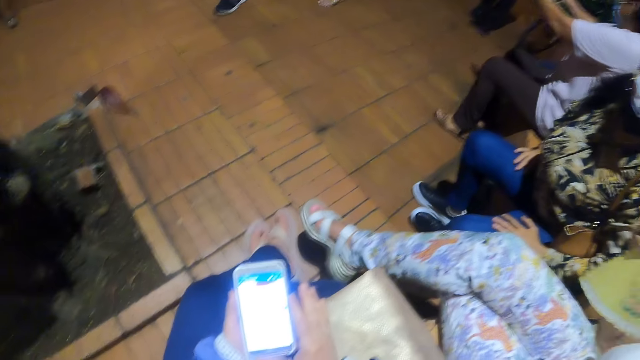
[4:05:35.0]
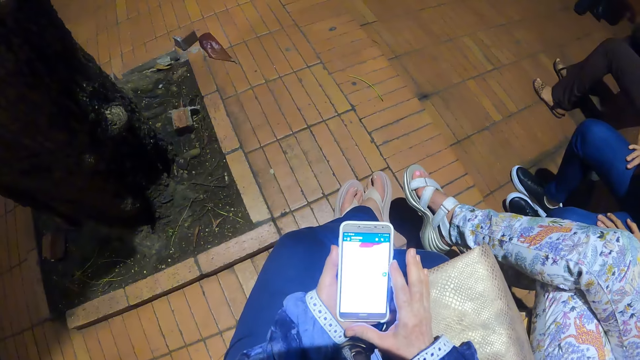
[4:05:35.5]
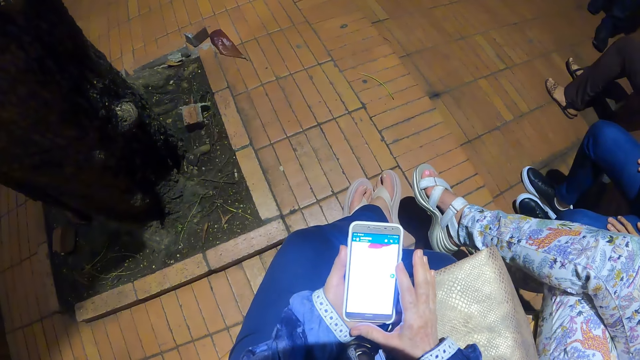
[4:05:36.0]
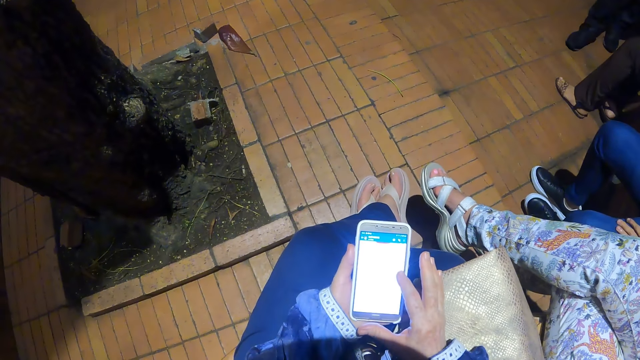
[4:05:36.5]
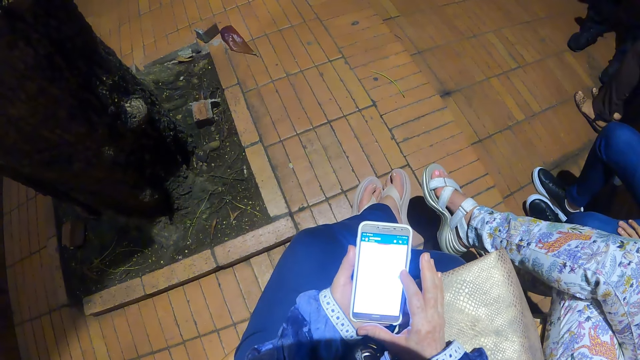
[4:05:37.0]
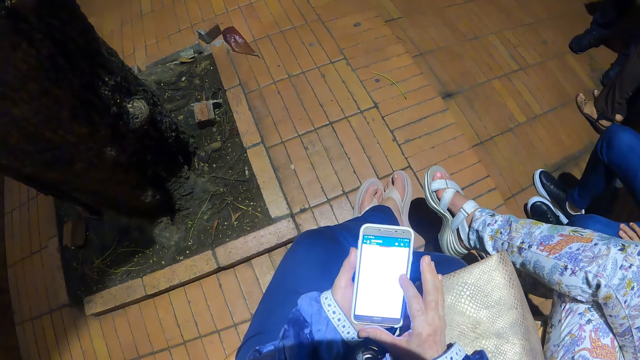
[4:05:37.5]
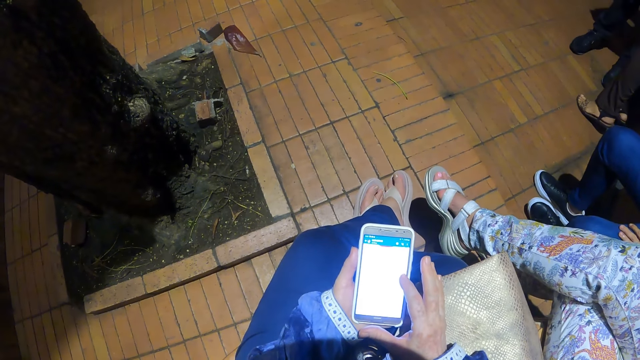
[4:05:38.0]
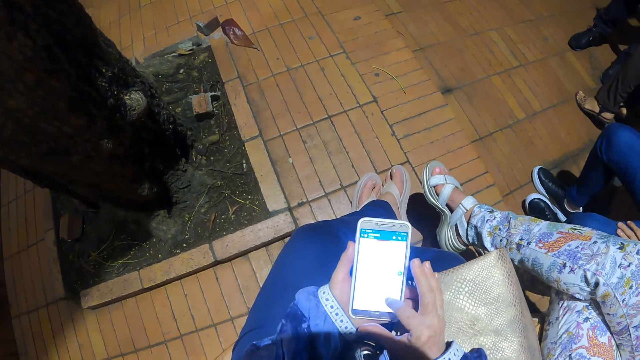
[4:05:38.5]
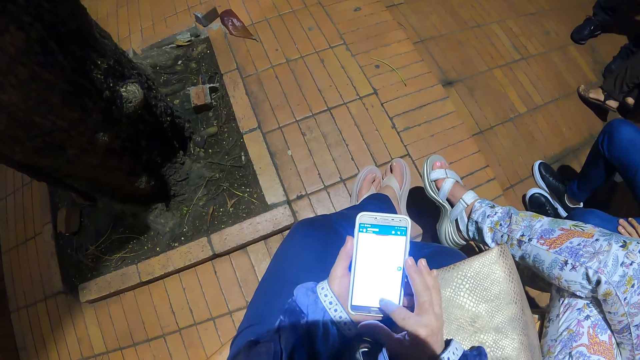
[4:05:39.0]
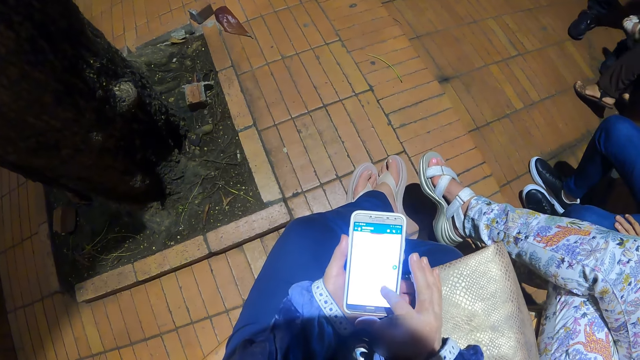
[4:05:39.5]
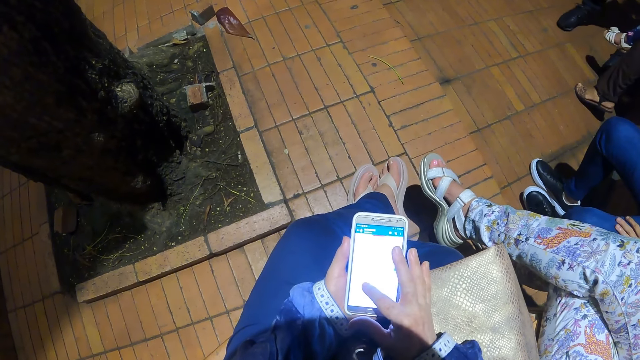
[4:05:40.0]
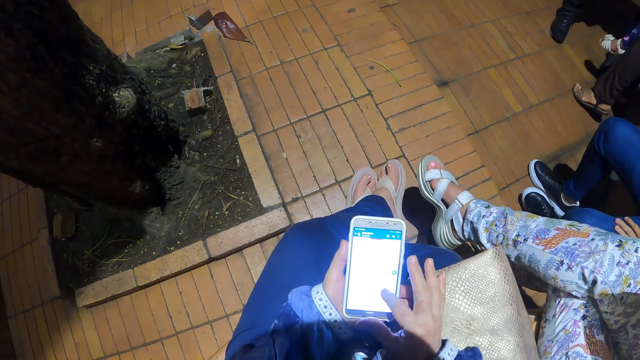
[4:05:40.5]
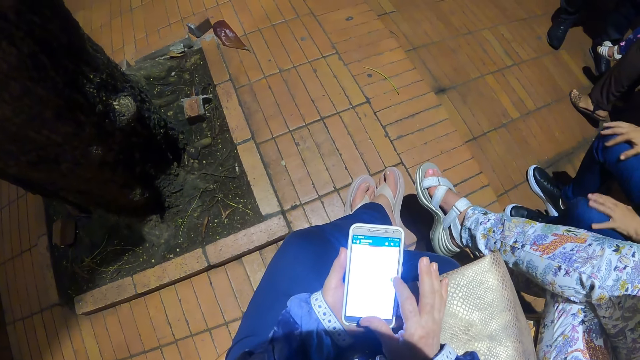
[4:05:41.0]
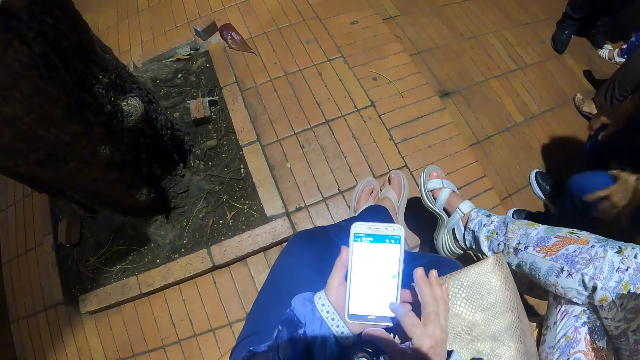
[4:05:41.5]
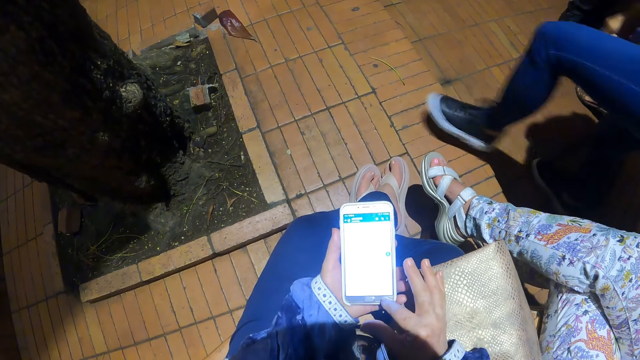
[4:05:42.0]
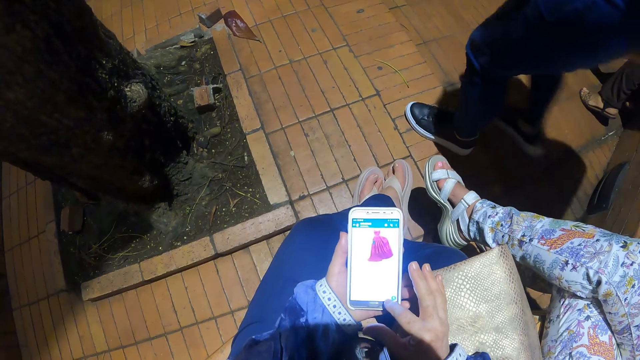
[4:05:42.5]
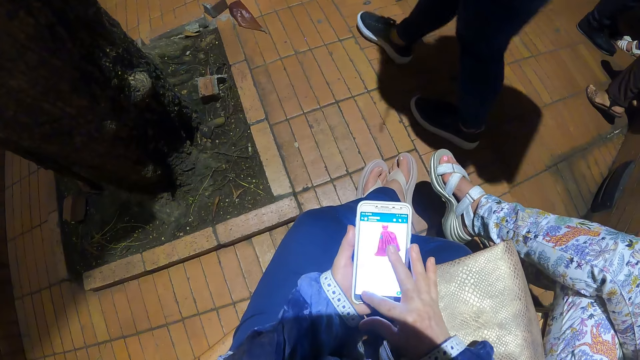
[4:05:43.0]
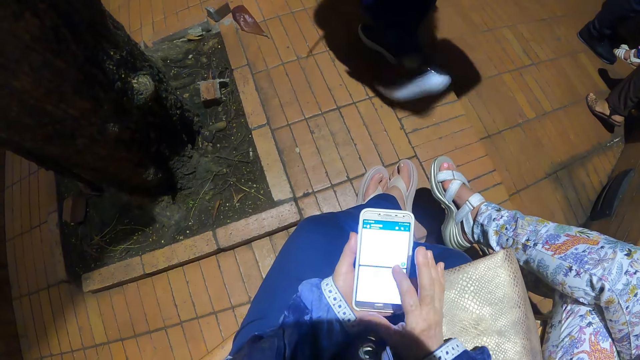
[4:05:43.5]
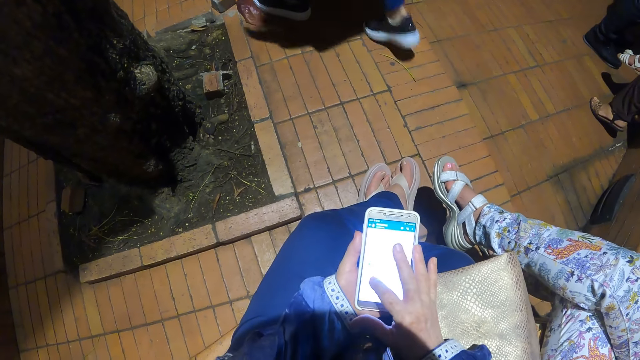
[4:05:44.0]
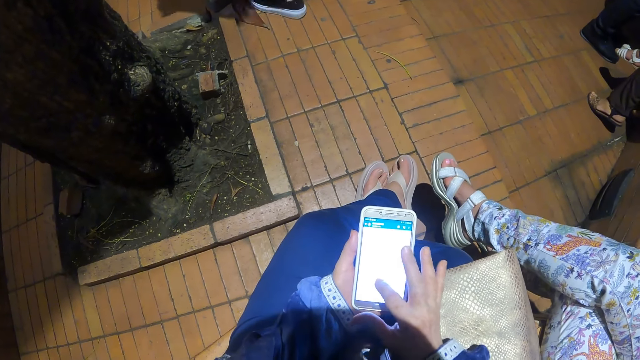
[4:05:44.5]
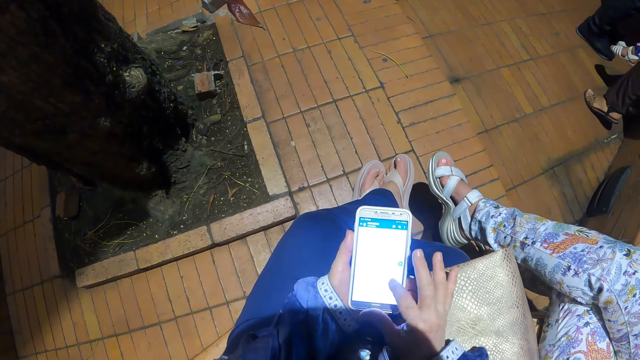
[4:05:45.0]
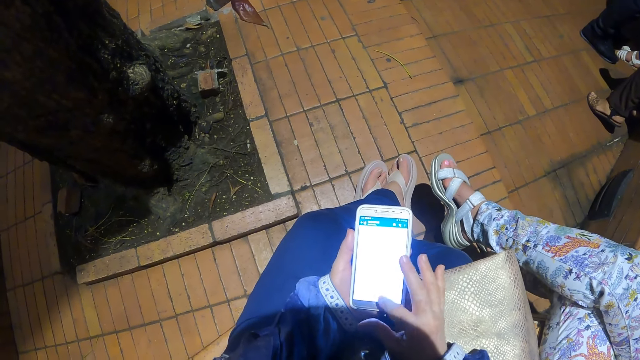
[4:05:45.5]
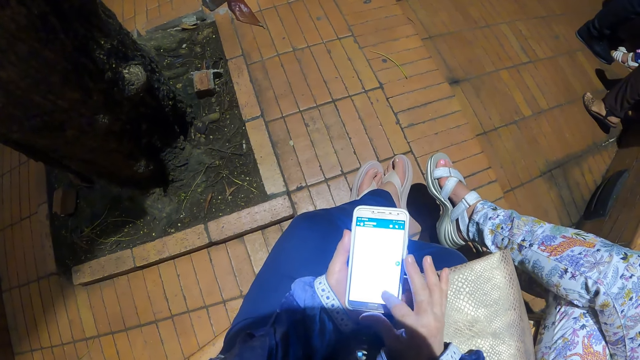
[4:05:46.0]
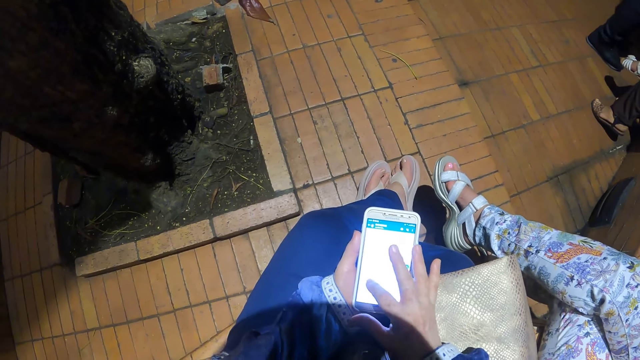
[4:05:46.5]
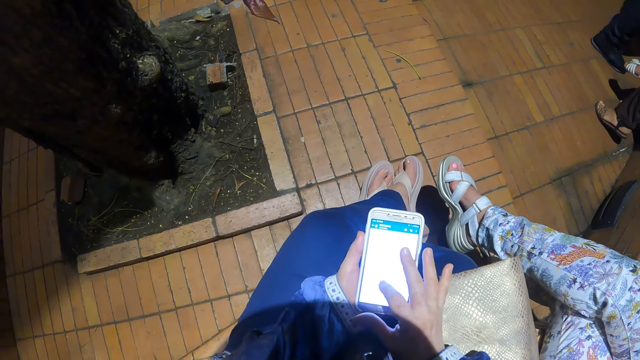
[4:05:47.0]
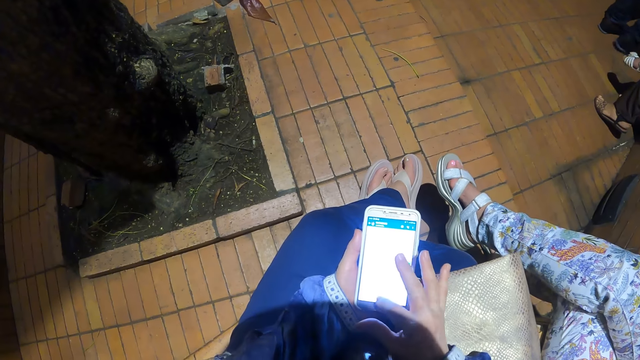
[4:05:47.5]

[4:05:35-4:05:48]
A woman walks away from the bench.

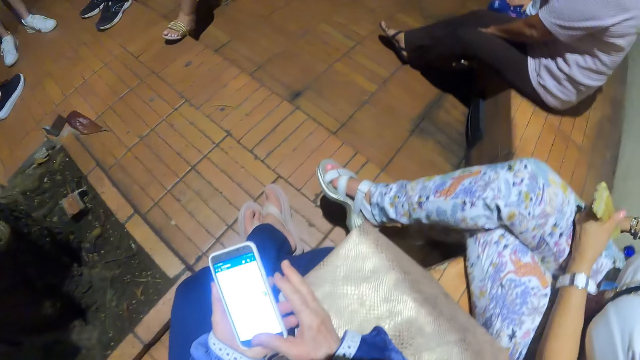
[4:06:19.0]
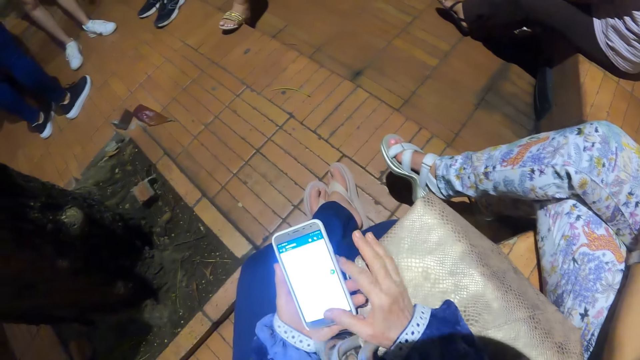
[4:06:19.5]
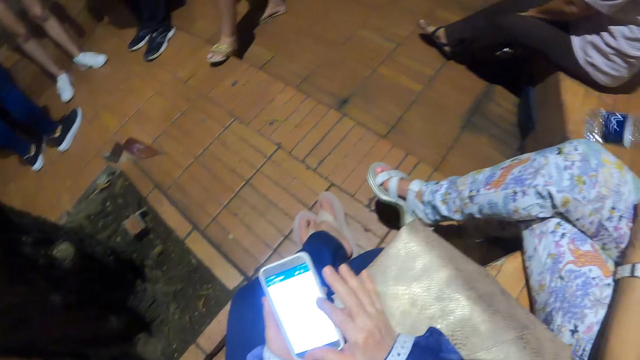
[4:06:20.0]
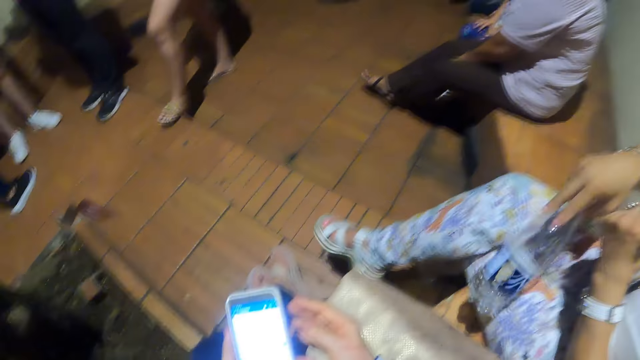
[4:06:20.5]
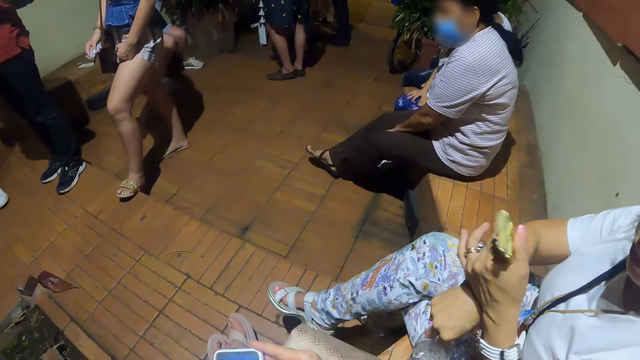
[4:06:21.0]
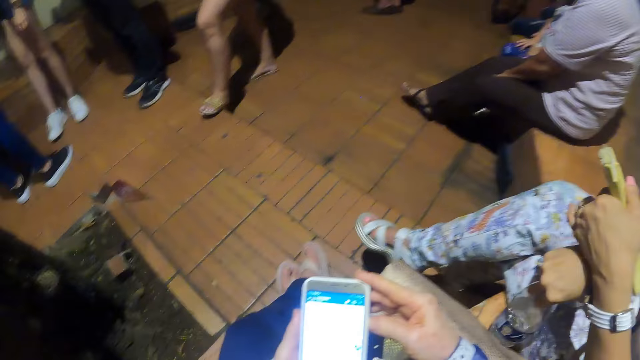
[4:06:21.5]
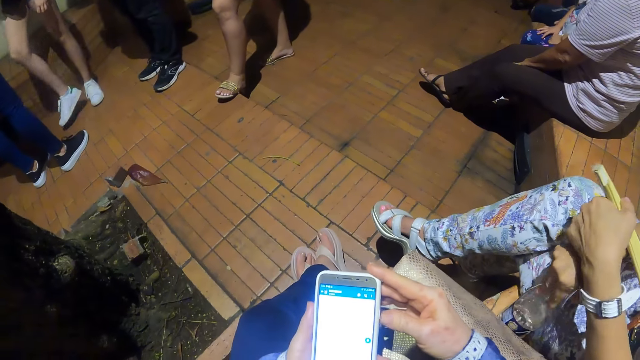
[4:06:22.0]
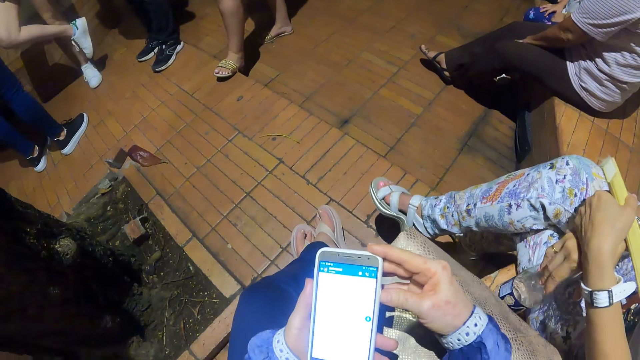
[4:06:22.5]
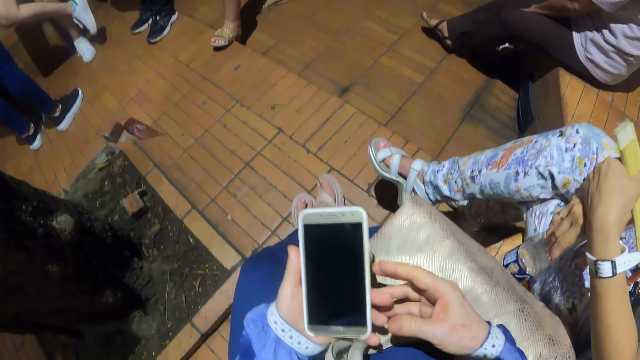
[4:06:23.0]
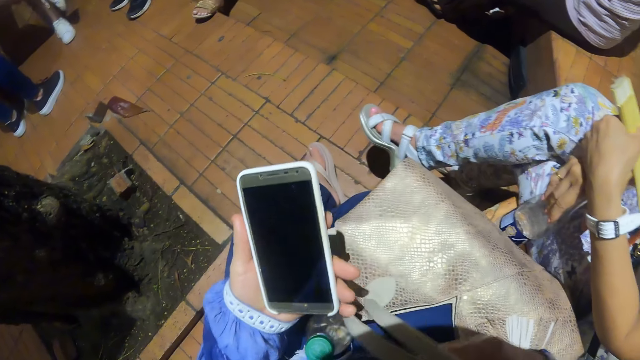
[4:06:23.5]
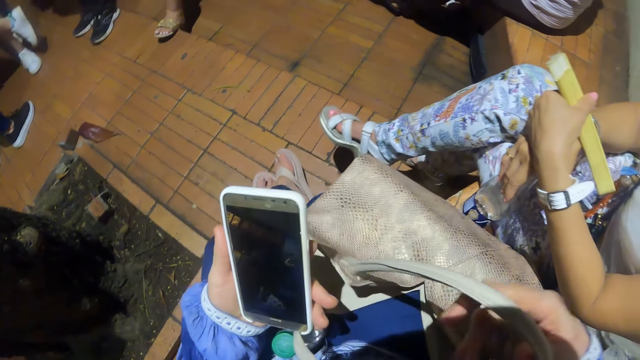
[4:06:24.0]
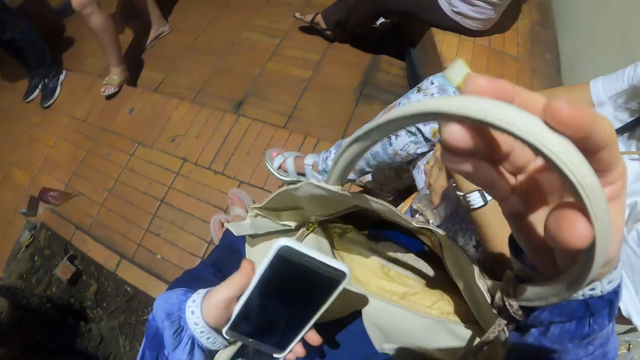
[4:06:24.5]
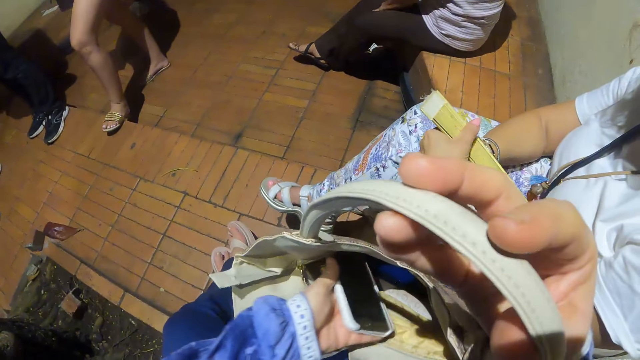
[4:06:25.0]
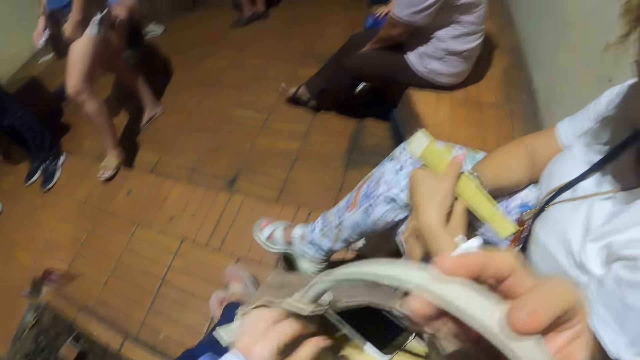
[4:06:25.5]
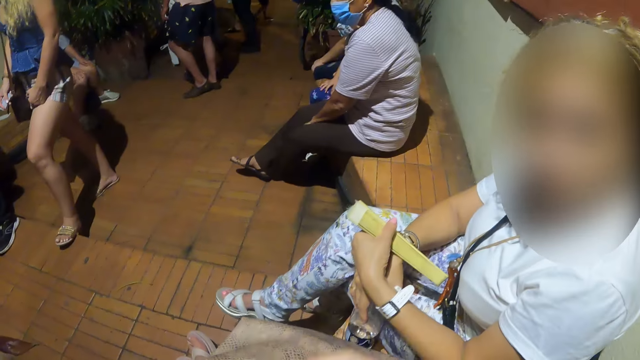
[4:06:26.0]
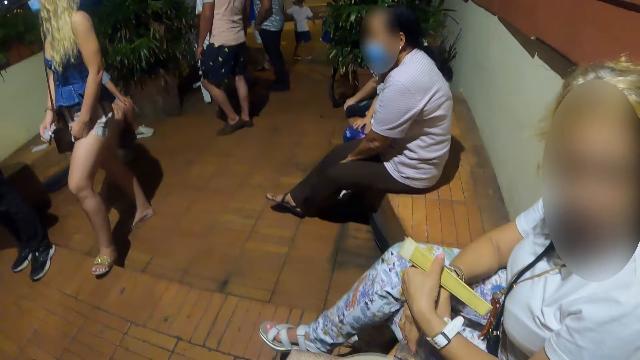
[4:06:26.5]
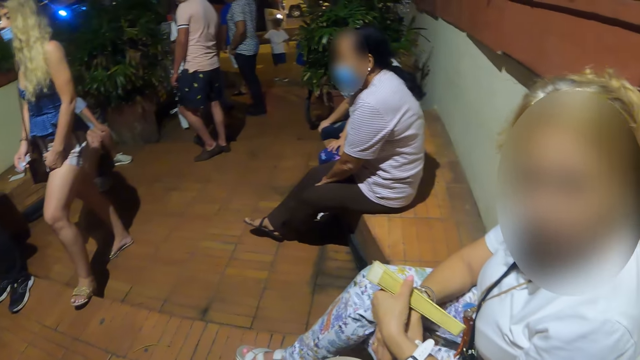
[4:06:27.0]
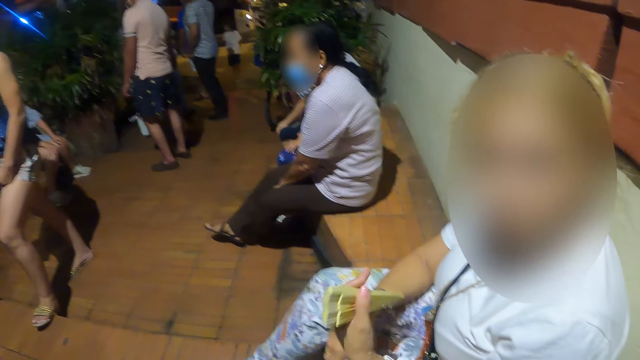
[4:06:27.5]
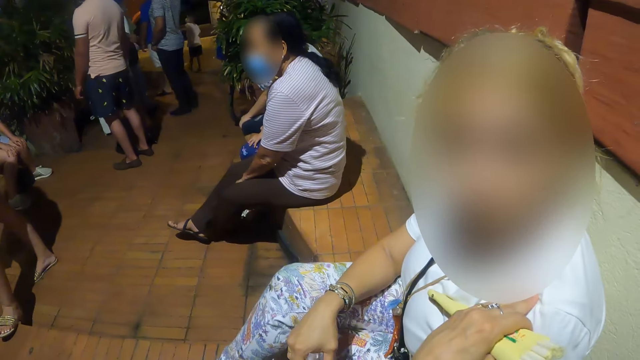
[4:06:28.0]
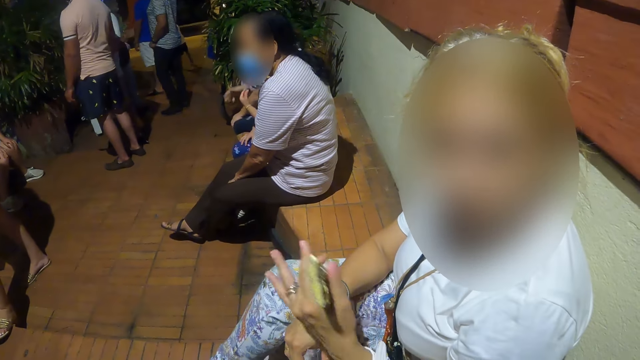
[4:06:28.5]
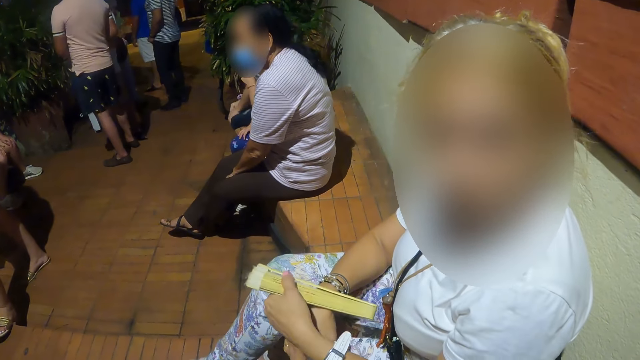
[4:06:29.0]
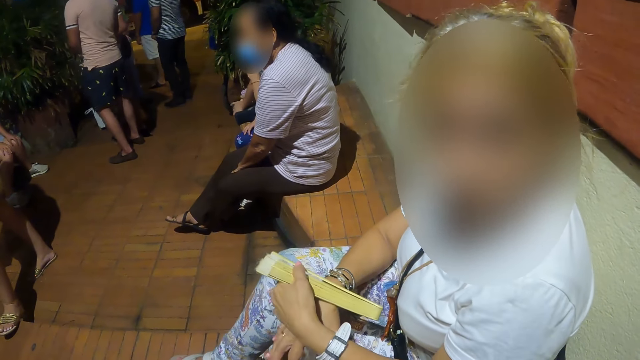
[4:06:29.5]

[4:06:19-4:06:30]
The camera wearer looks around. They put off a phone. They put the phone in a hand bag. They look around. A woman converses with the camera wearer.
